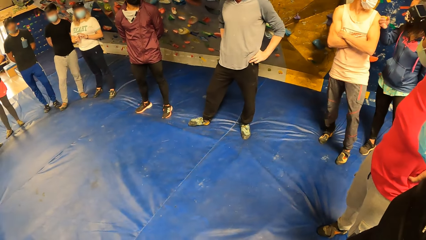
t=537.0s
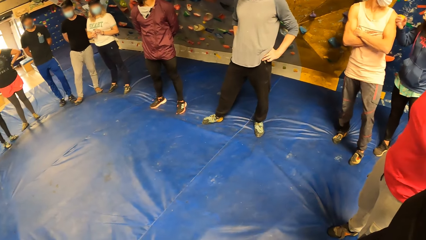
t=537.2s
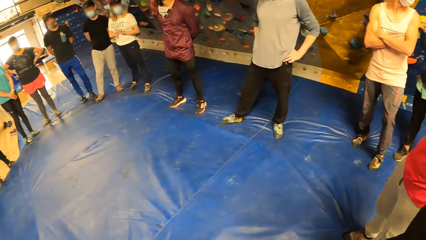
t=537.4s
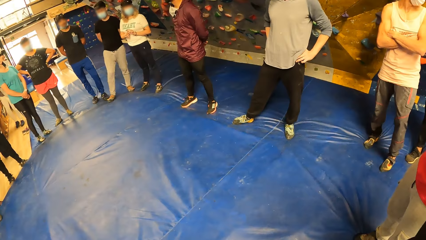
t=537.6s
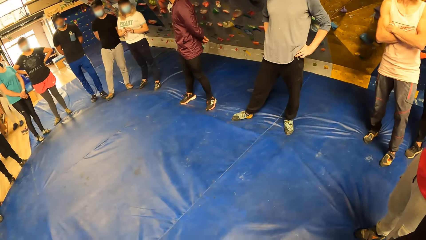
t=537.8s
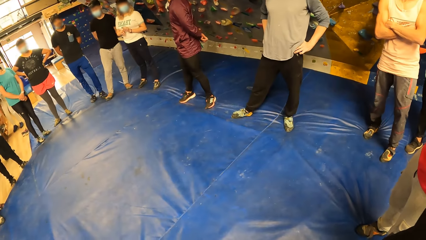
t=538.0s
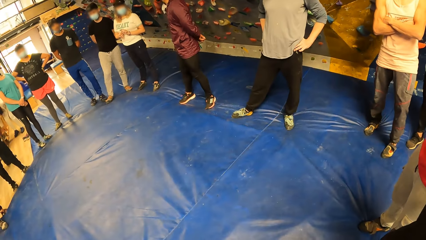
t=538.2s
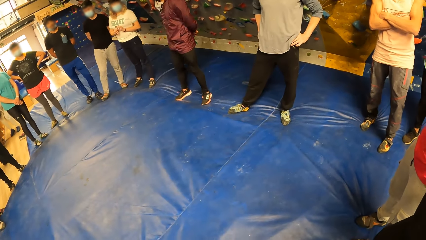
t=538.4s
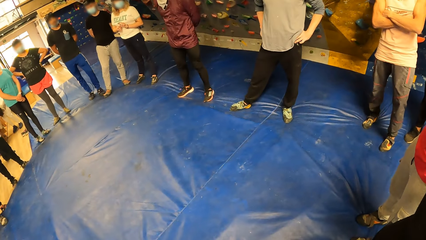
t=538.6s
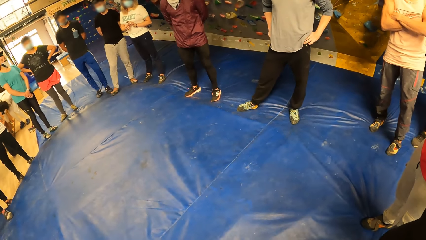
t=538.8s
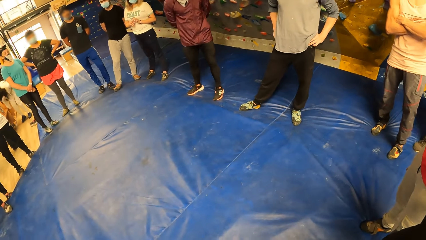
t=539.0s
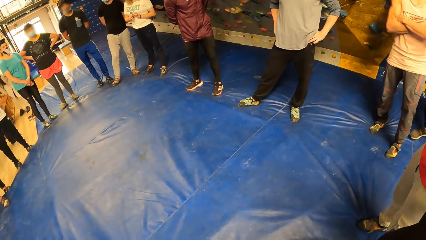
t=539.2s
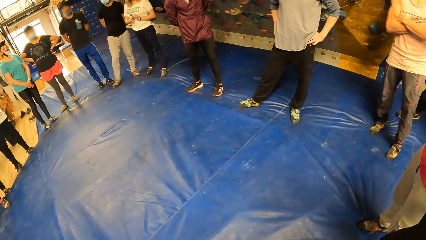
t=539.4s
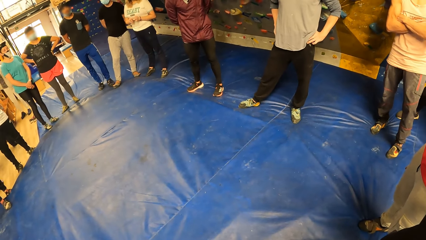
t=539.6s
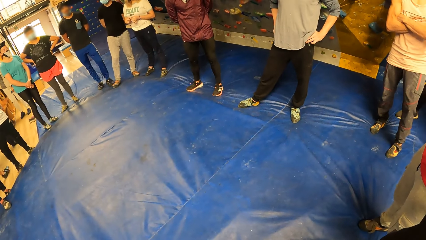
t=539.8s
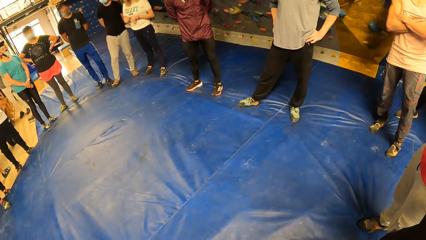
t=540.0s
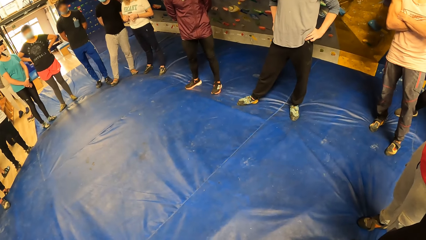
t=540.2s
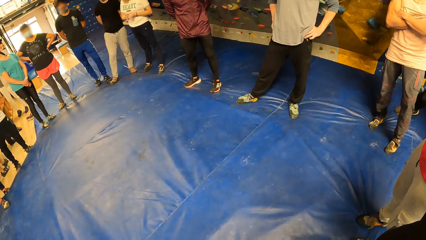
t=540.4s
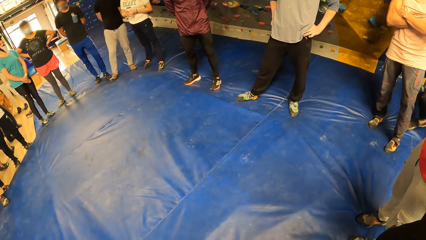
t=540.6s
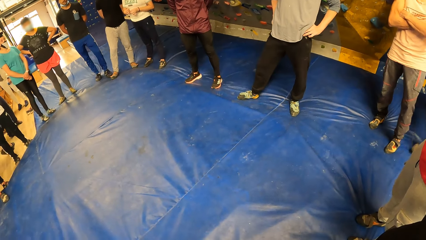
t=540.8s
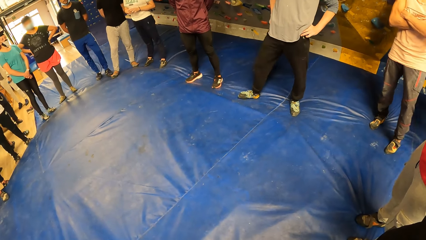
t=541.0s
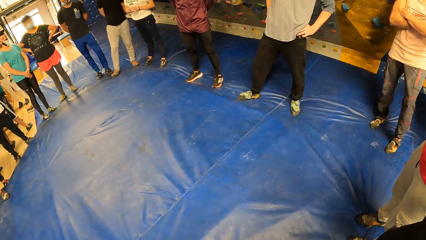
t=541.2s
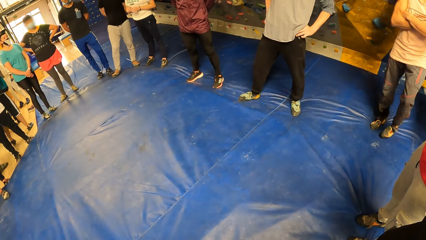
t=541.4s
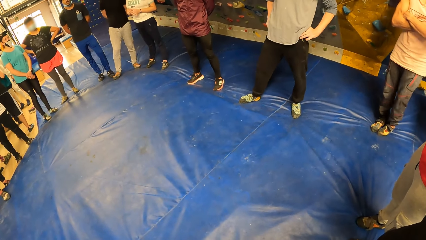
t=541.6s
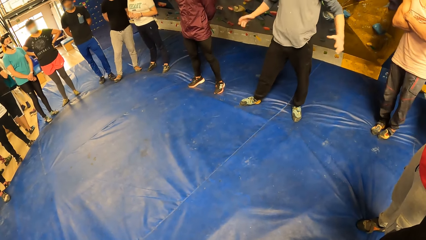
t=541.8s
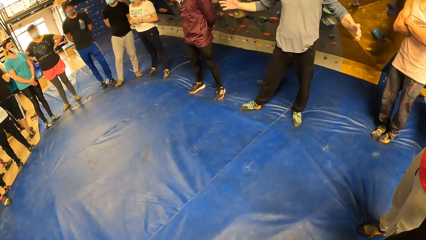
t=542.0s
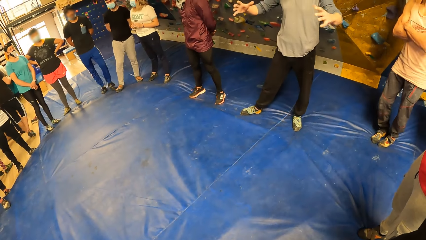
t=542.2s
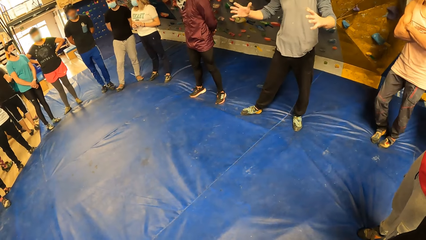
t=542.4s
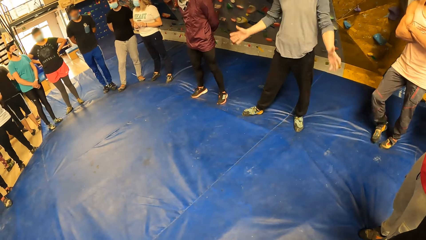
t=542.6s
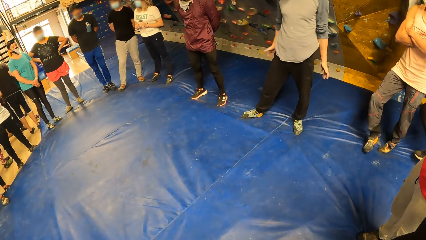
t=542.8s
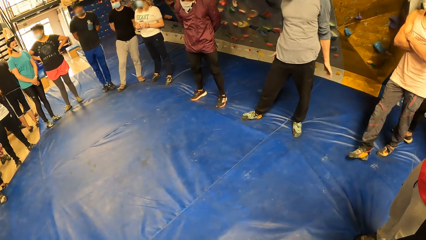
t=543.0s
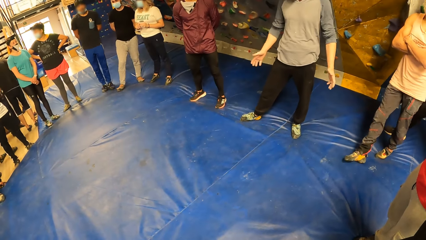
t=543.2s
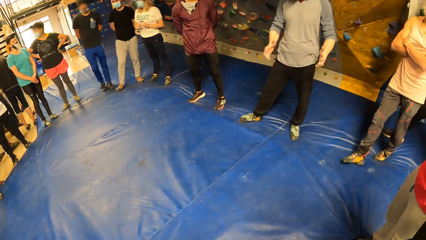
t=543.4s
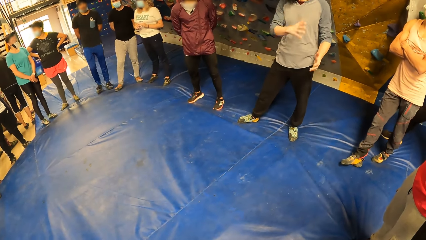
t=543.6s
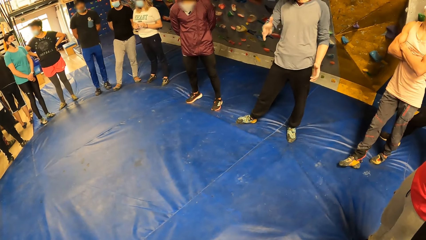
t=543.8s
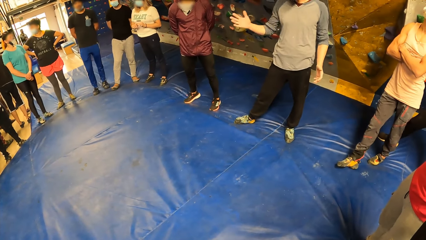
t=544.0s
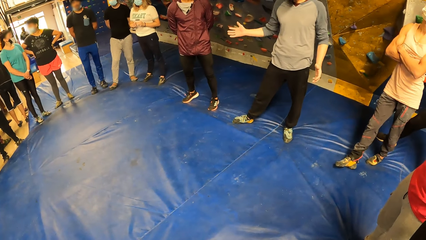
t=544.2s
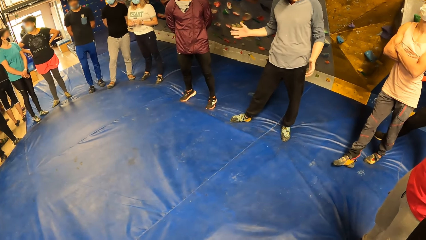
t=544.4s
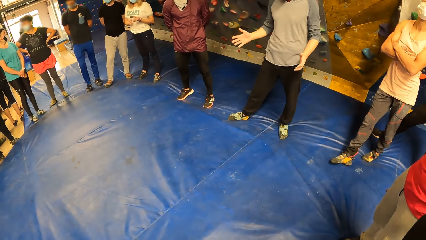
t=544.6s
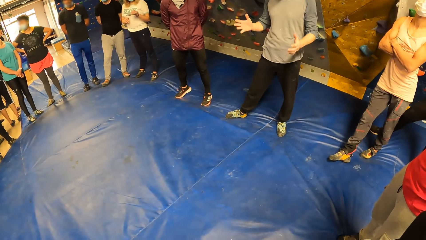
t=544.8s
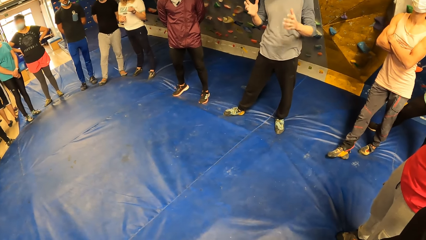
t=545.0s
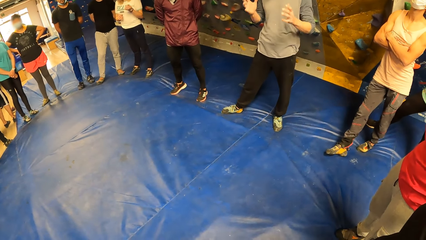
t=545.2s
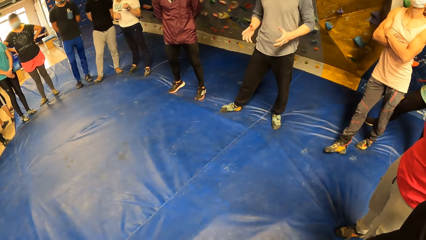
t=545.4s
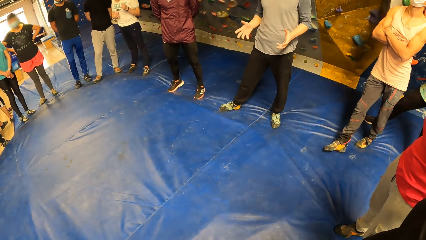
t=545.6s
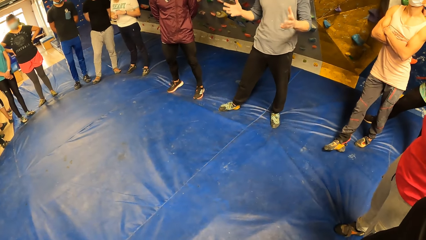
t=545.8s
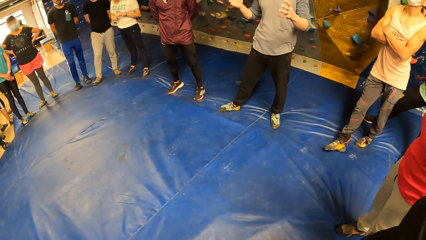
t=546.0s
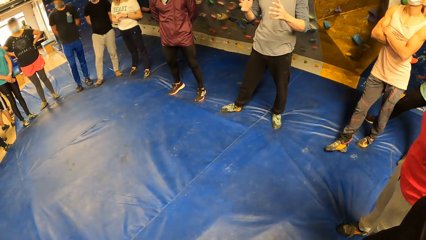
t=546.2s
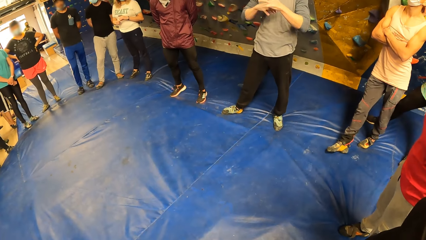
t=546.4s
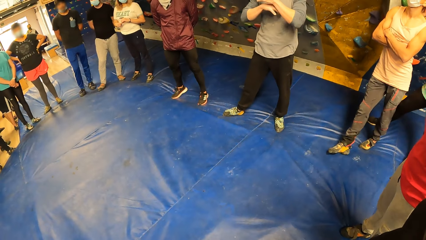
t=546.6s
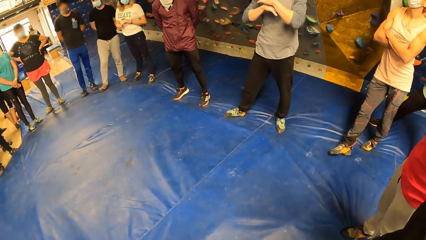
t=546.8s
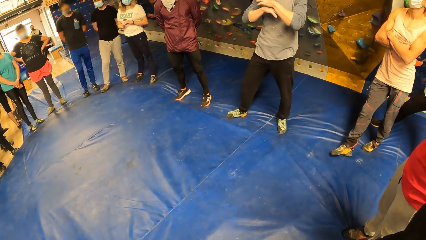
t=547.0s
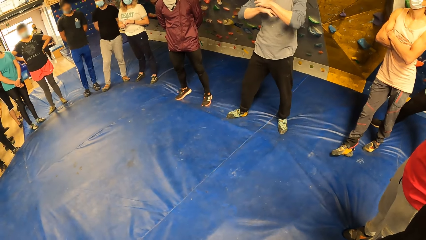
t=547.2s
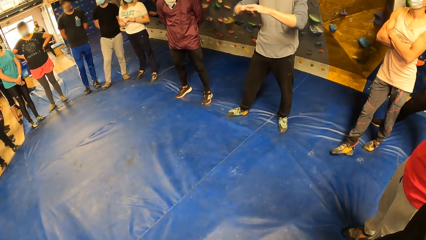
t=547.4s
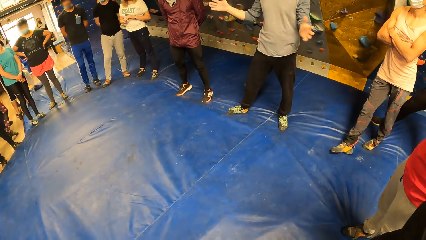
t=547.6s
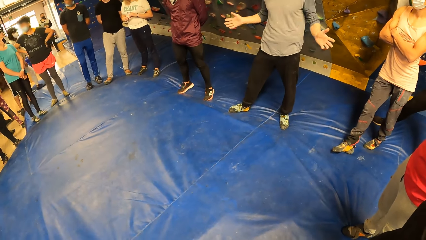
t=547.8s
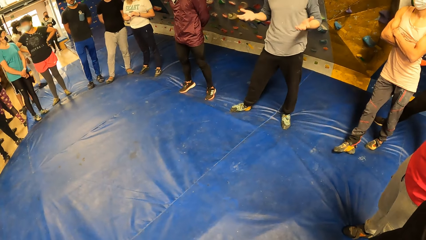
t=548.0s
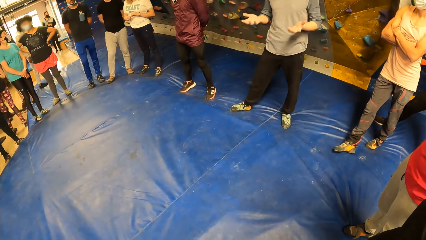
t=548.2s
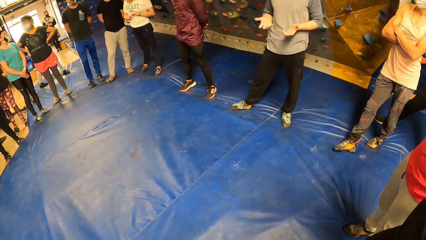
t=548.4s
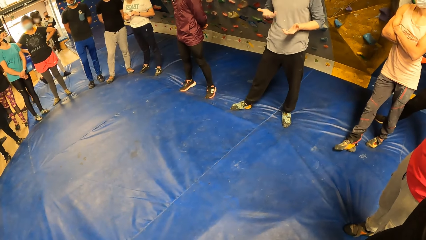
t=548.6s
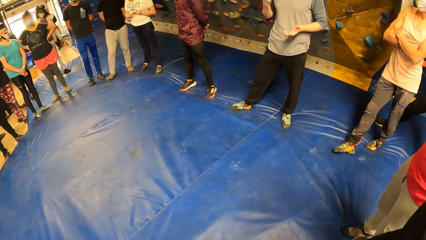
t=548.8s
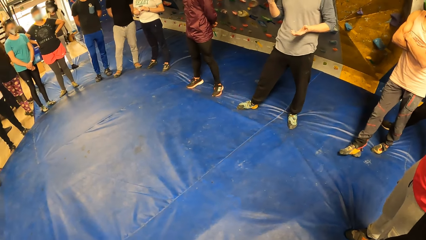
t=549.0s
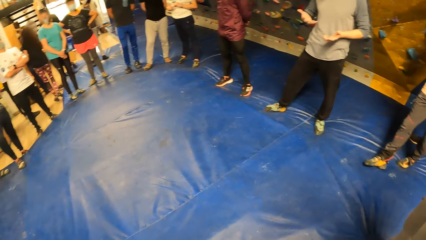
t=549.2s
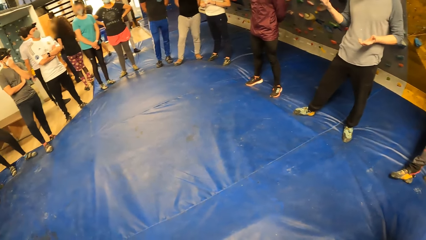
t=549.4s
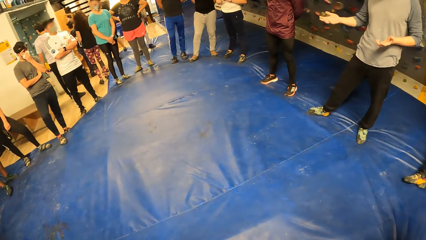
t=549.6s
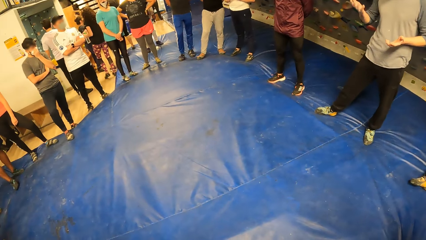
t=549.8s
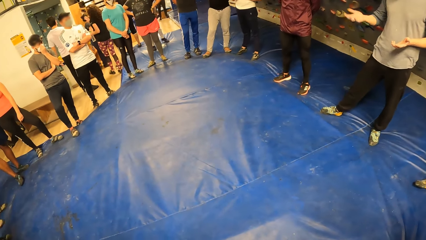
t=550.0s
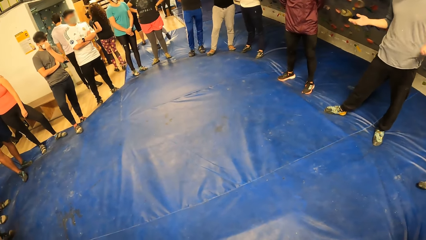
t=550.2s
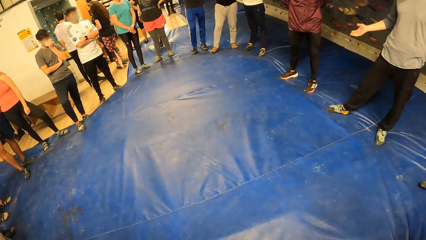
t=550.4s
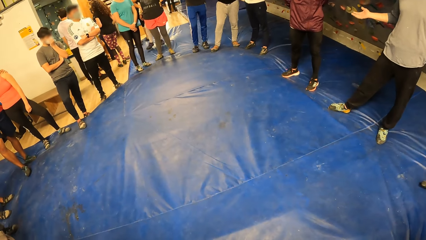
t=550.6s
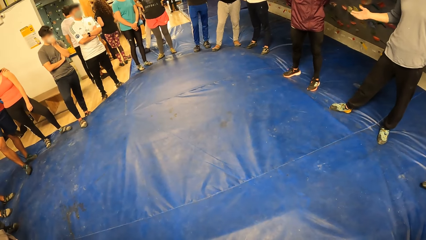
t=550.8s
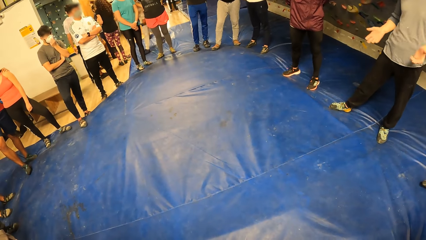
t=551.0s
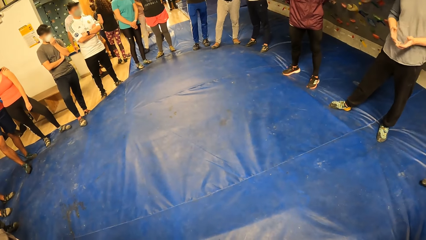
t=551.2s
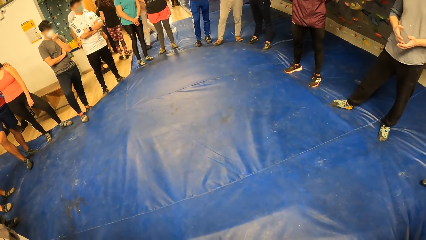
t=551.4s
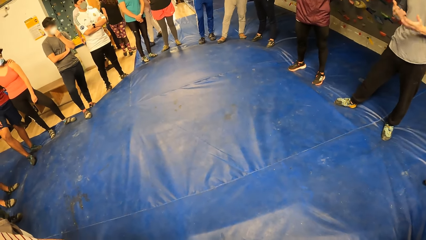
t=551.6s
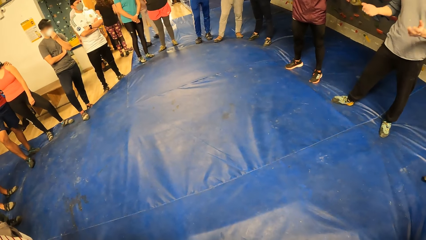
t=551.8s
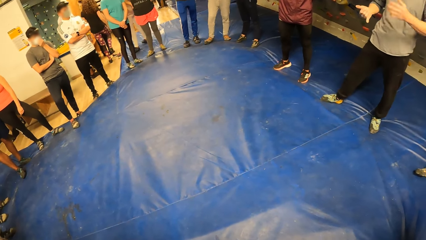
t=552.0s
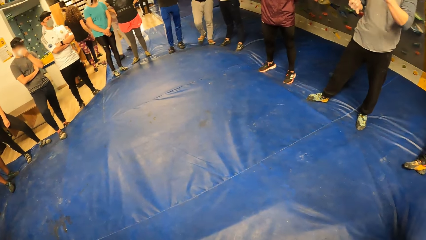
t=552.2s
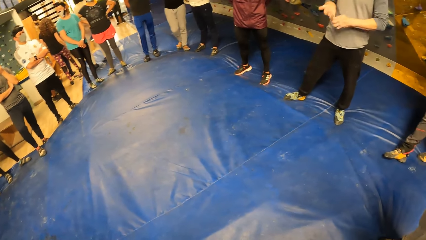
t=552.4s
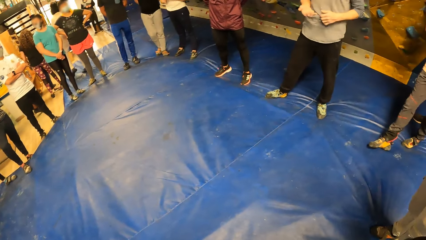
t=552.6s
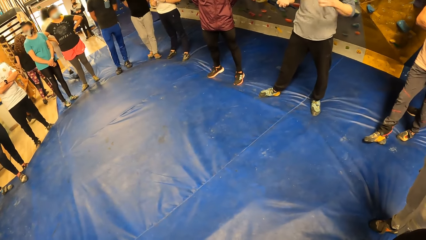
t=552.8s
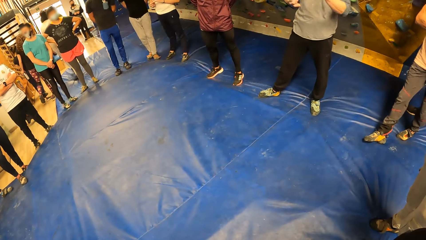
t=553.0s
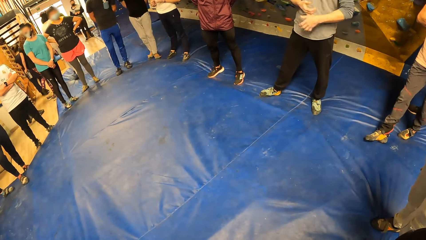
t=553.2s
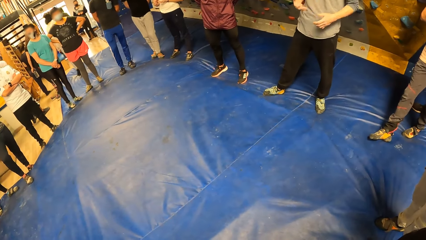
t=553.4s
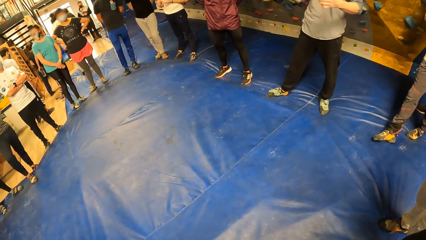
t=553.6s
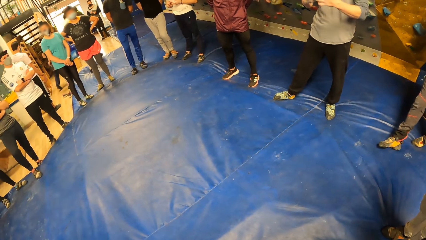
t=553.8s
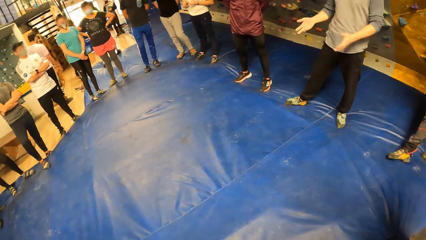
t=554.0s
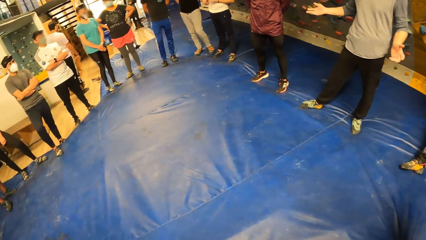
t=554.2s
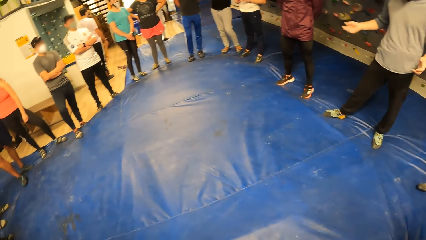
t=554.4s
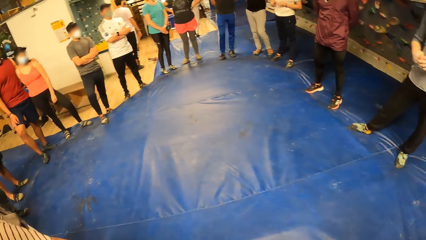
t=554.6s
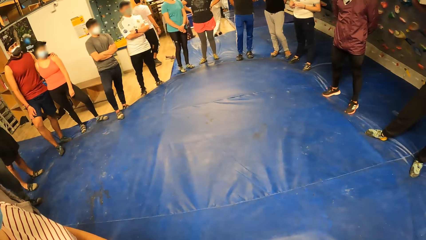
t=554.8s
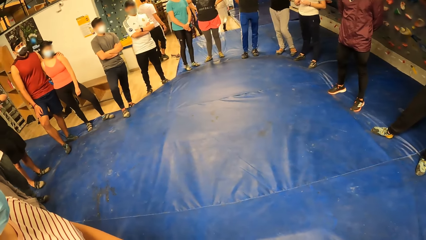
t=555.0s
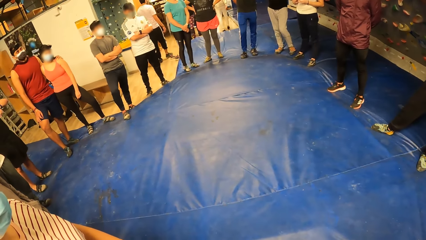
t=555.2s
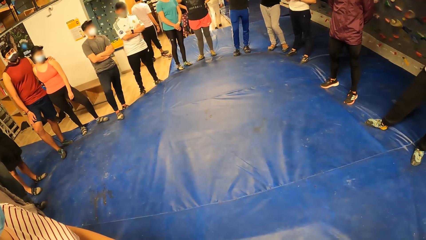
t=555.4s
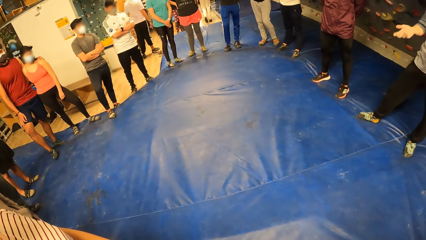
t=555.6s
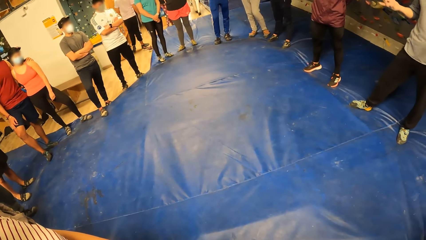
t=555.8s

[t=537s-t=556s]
The man talks to the people in the facility.
